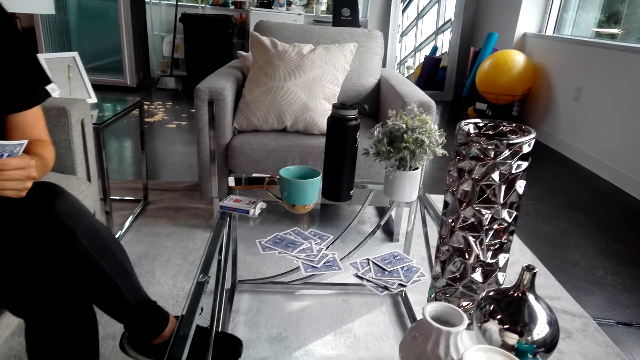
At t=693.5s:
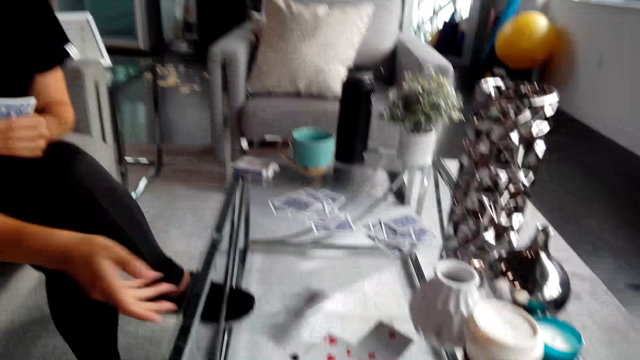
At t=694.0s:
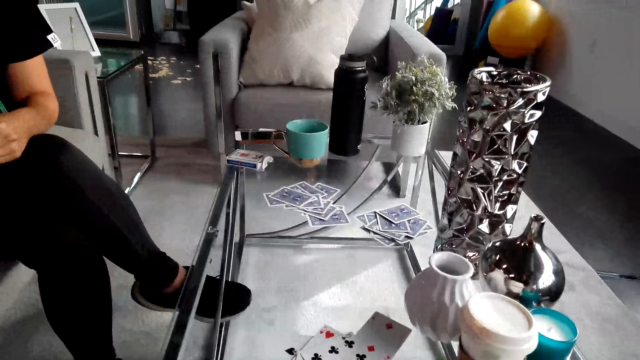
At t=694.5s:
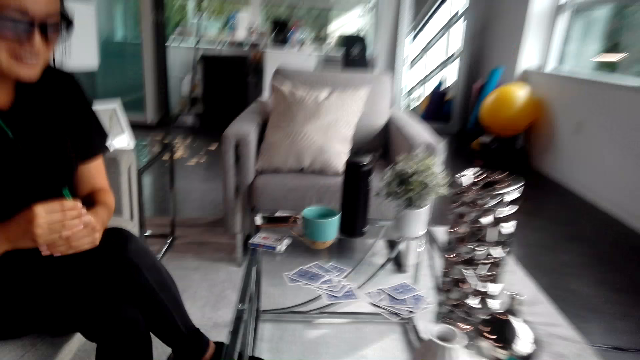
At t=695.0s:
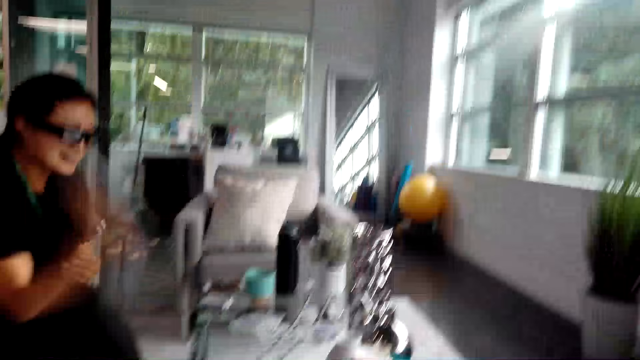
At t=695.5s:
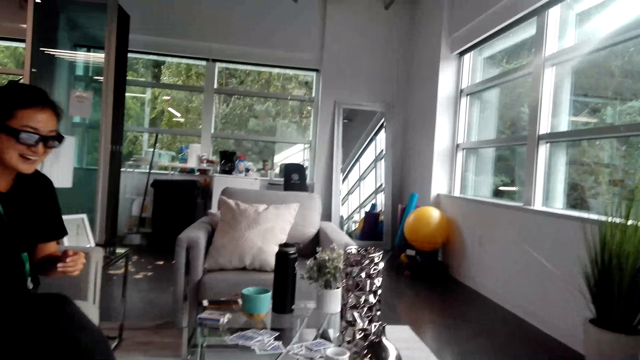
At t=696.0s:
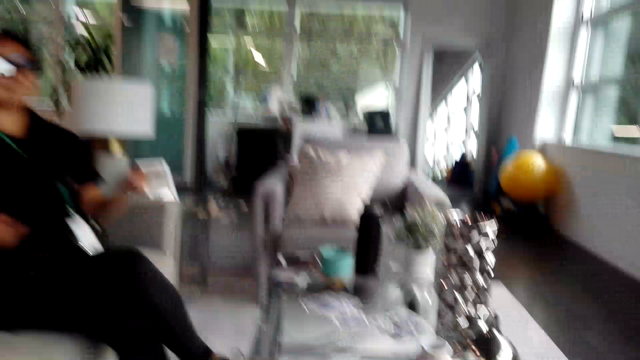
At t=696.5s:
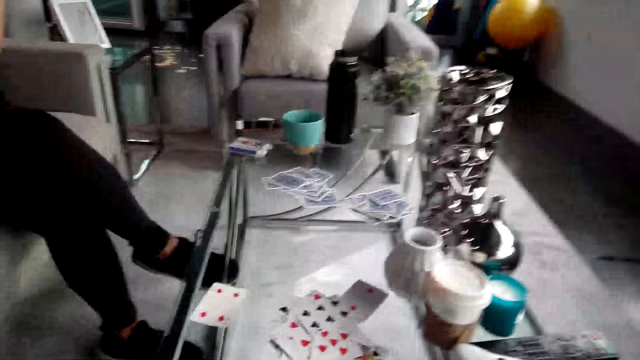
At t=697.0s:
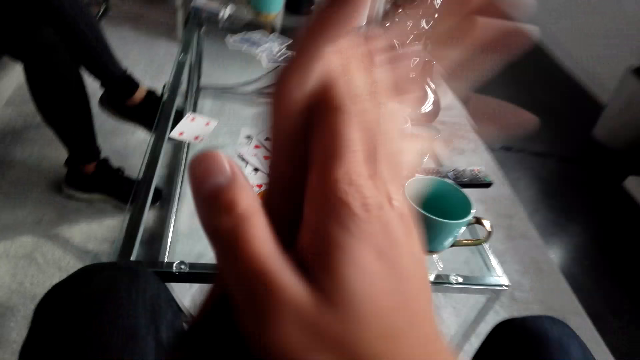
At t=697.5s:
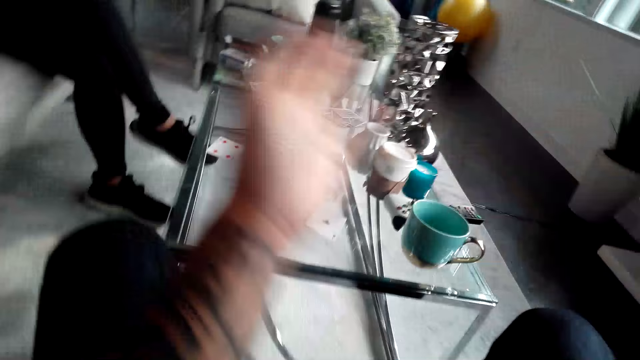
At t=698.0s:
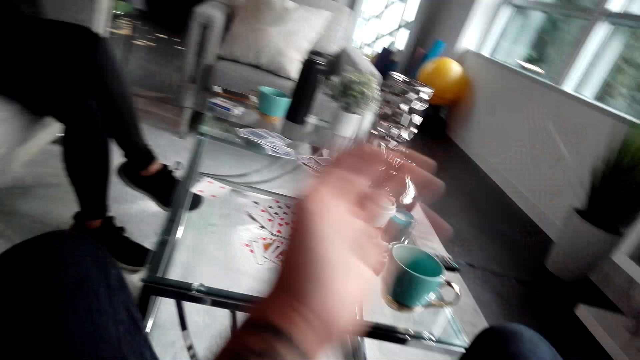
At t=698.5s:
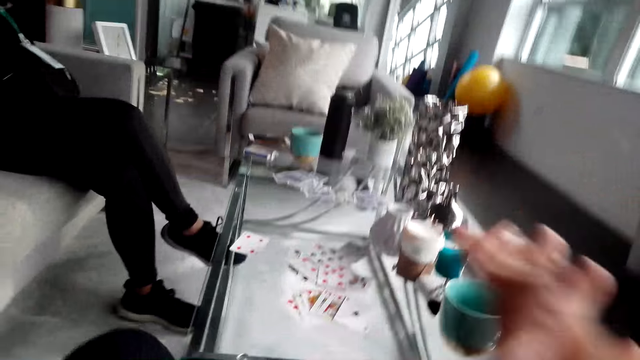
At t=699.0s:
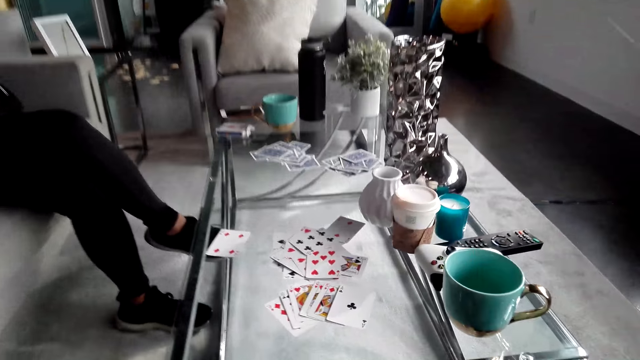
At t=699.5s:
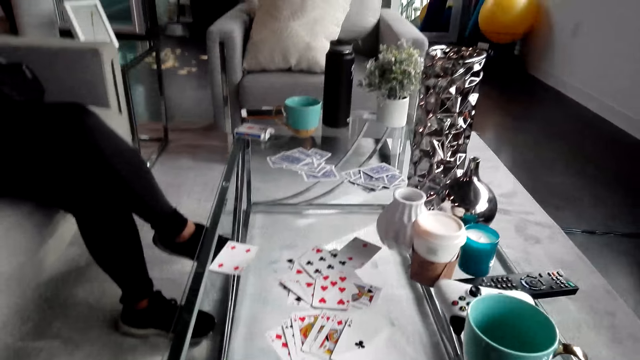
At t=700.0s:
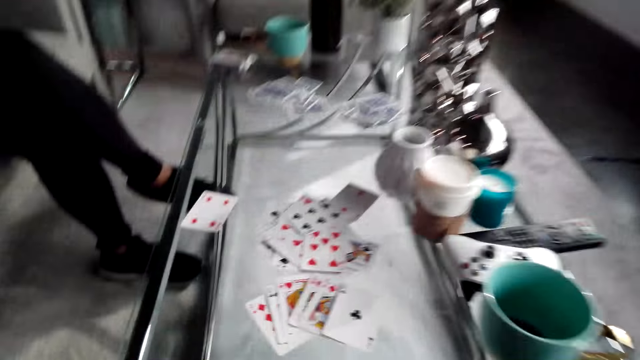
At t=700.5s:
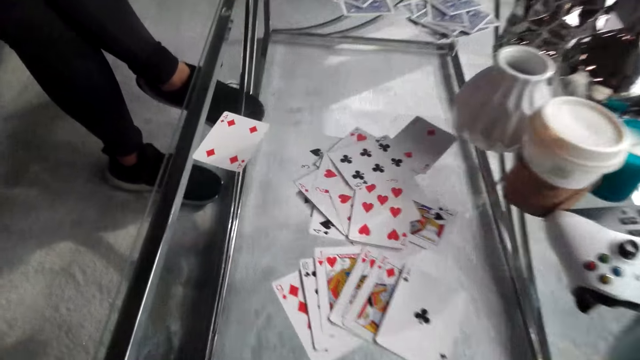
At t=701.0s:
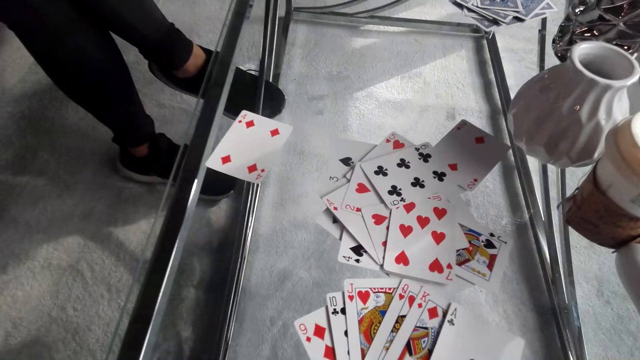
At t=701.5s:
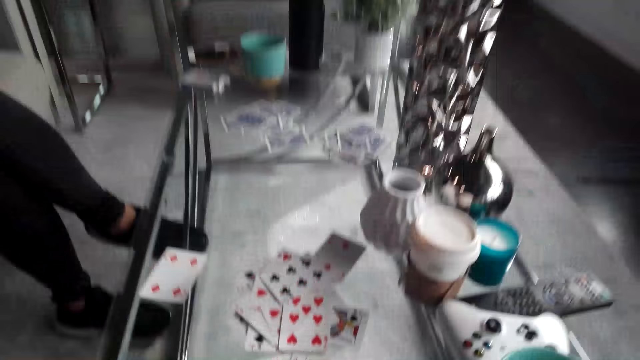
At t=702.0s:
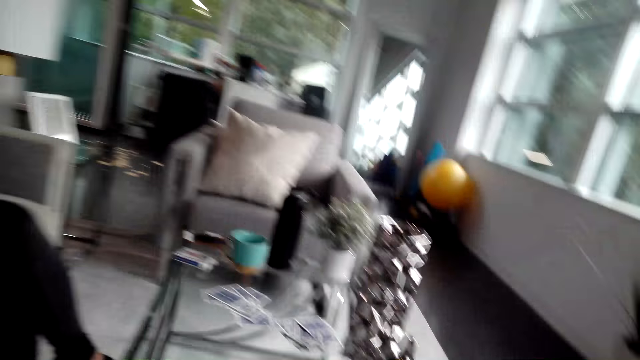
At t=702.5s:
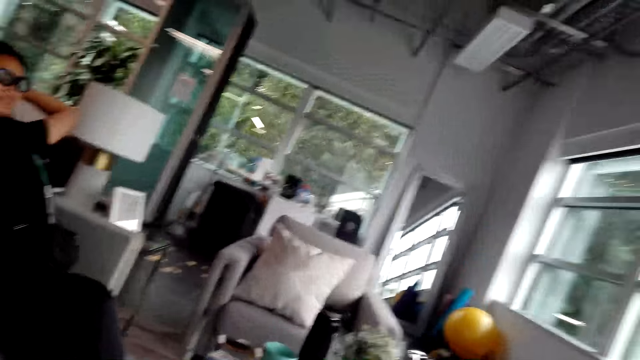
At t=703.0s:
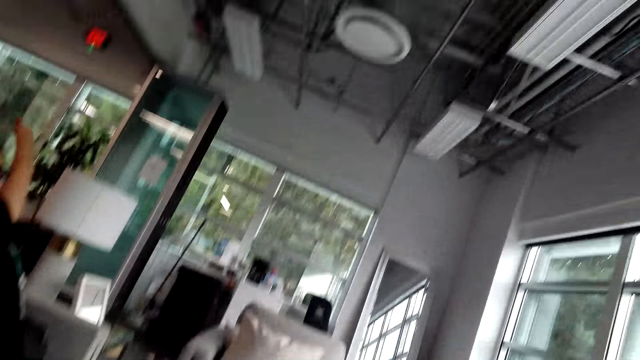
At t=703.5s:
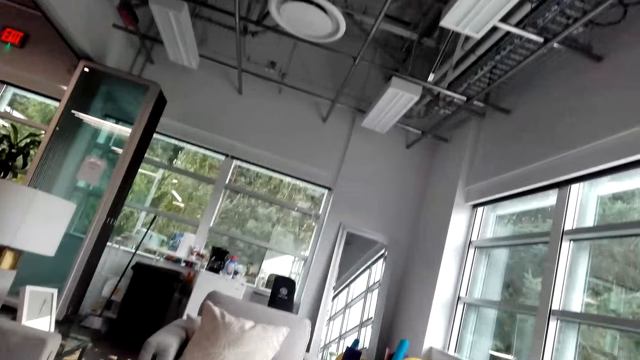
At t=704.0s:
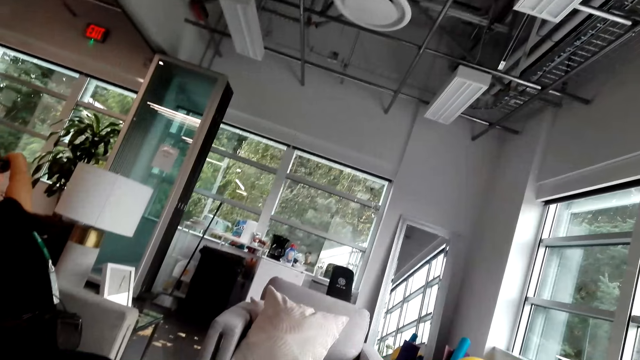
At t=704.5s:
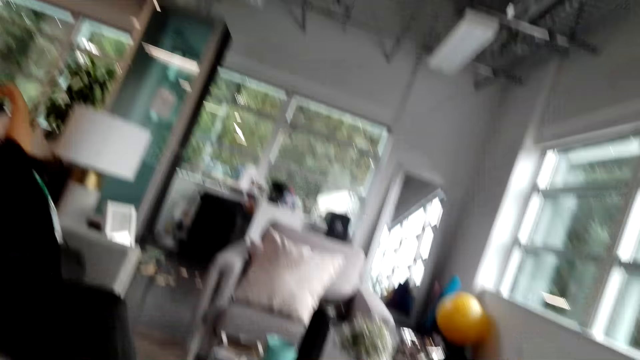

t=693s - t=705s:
The camera wearer turns around. A man puts playing cards on the table. The camera wearer converses with the man. He turns around. He claps his hands. He converses with the man. He turns around. The man converses with the camera wearer. The camera wearer converses with the man.

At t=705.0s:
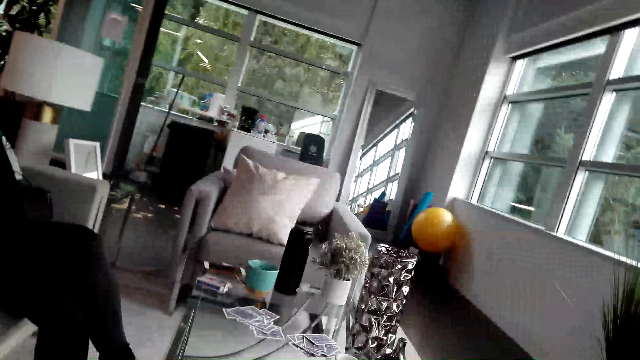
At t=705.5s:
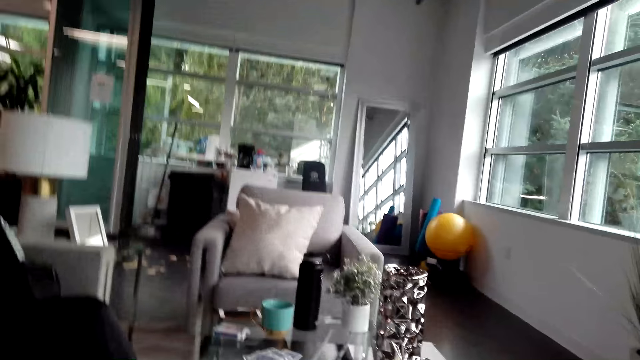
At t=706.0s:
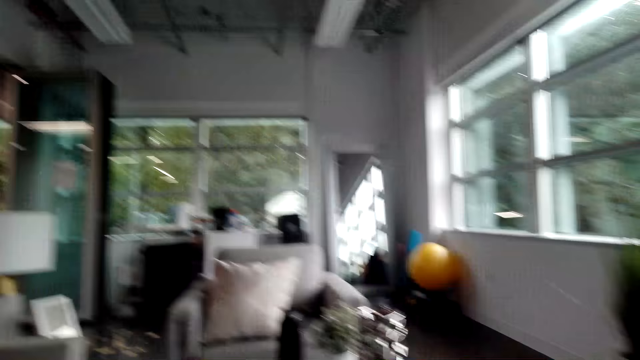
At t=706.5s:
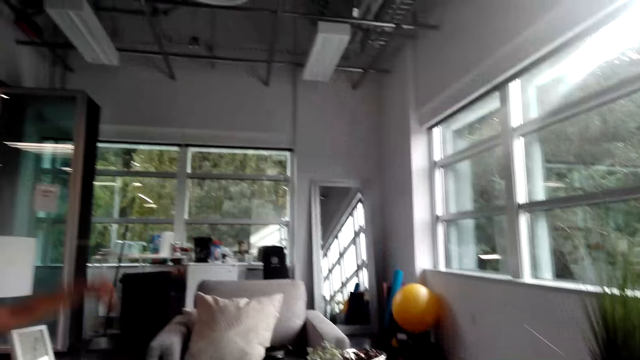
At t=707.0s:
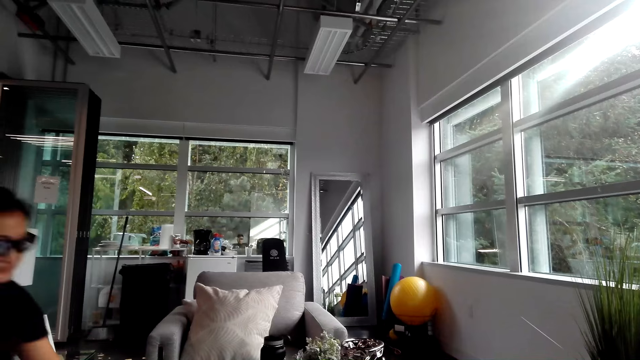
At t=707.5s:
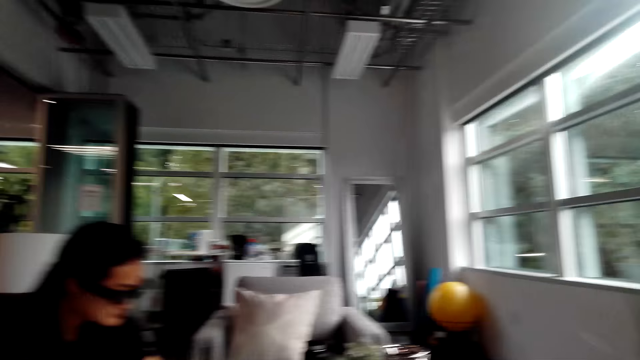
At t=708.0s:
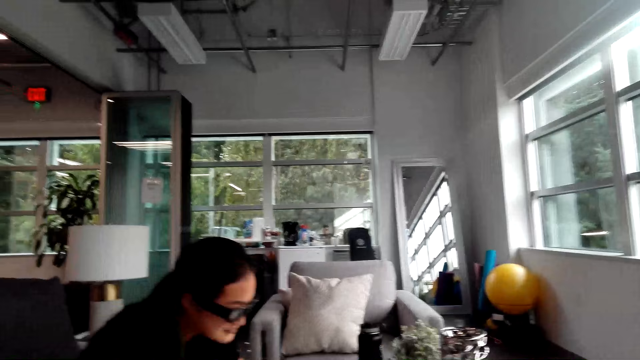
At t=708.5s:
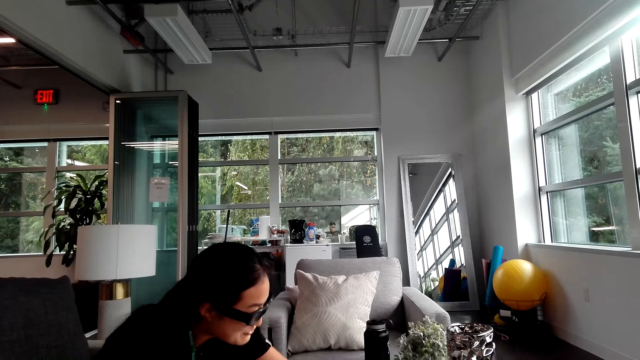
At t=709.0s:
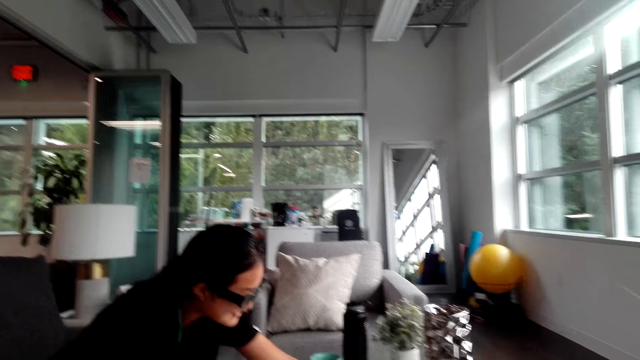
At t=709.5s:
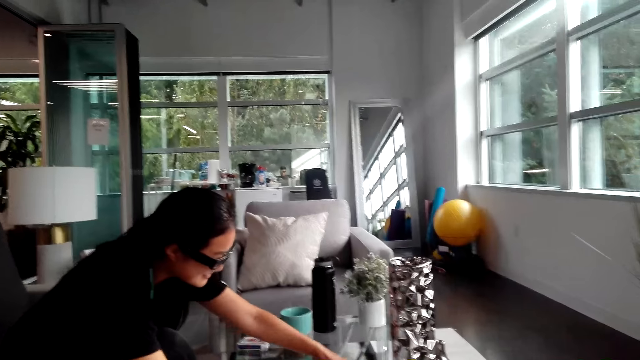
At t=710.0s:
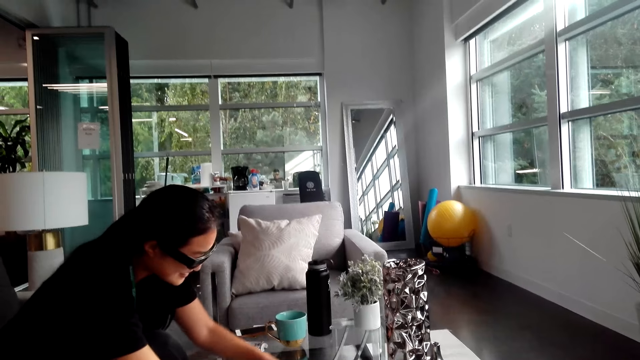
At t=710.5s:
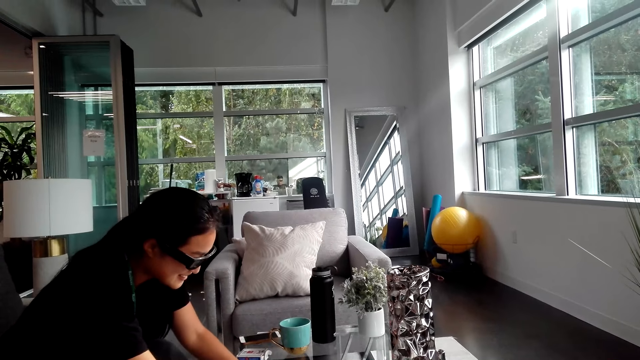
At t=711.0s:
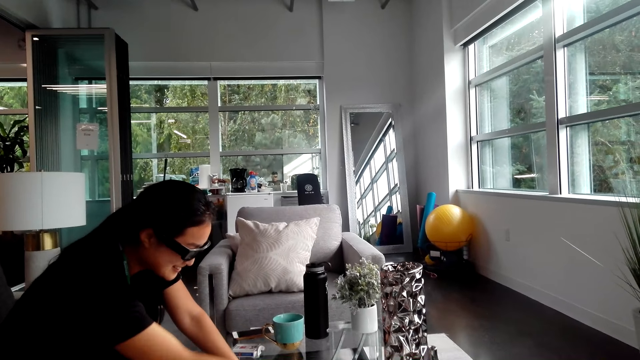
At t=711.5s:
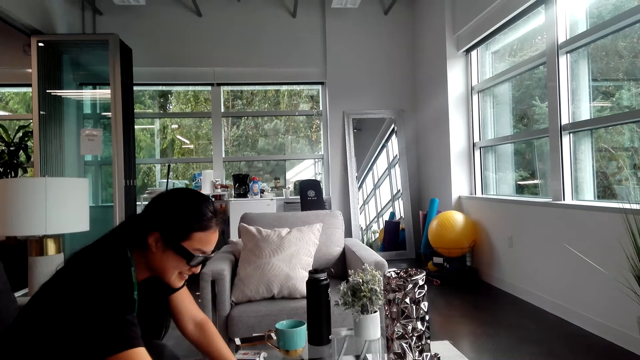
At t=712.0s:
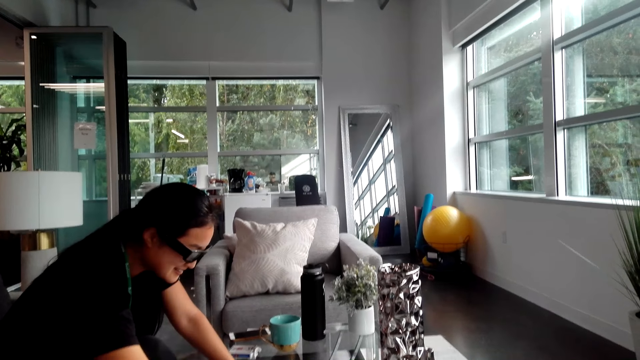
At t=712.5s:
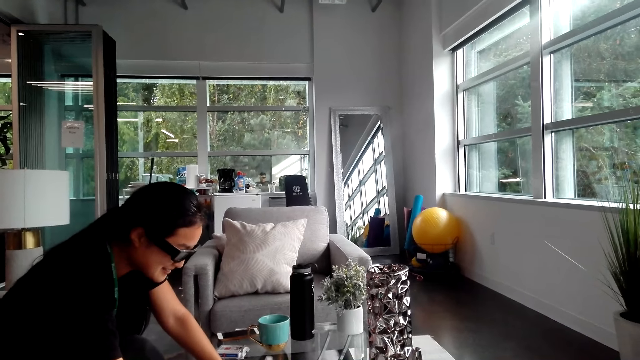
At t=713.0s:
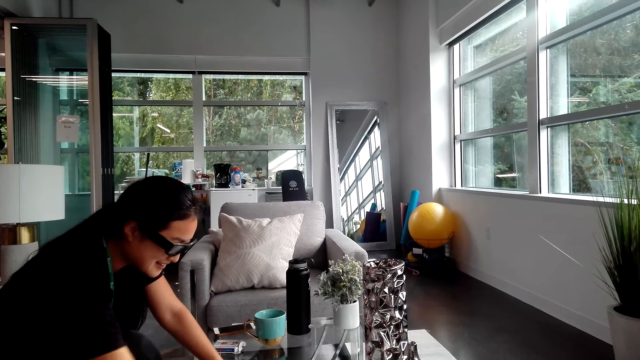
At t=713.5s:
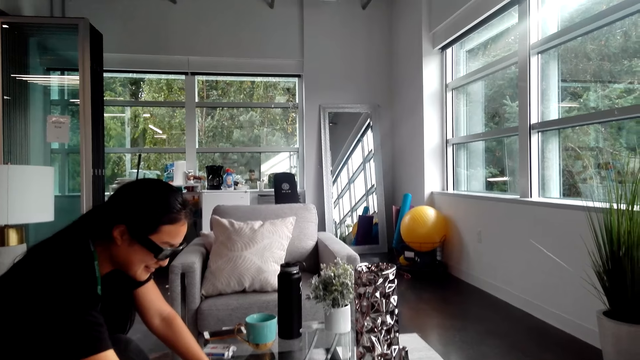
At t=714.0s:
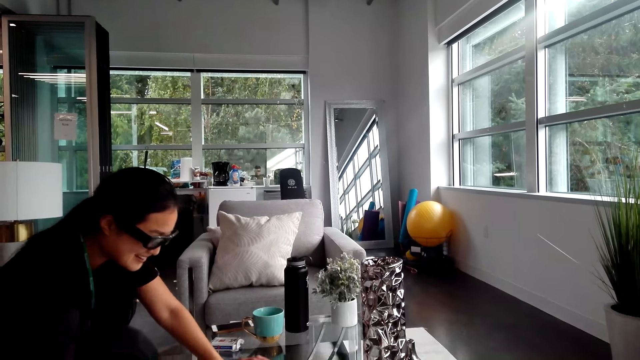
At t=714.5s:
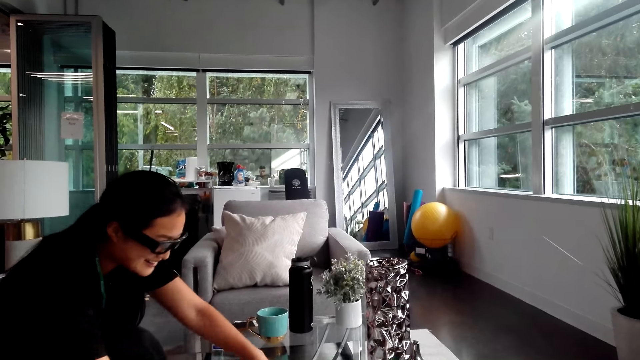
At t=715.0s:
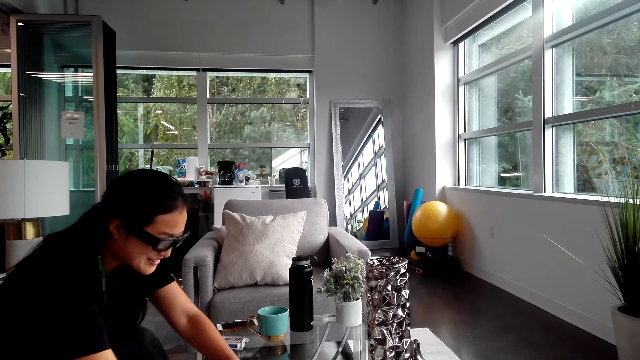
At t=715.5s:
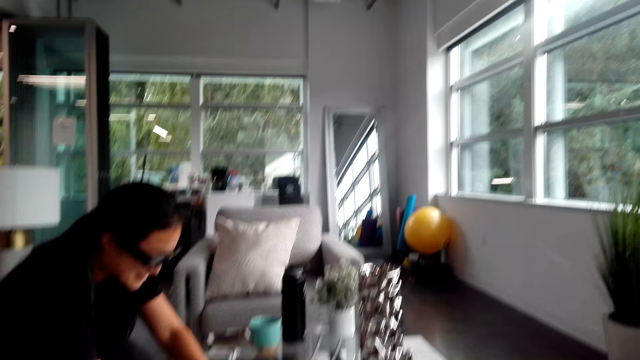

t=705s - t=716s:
A man stretches around. The camera wearer looks around the house. They turn around. The man looks down. The camera wearer converses with the man. The man holds playing cards on the table. The camera wearer converses with the man. The man picks up the cards on the table.
